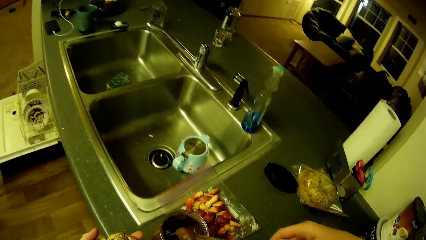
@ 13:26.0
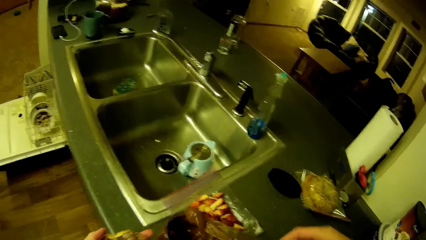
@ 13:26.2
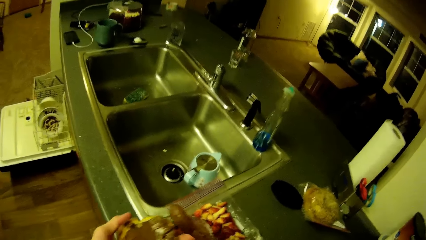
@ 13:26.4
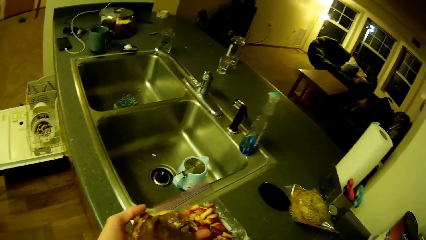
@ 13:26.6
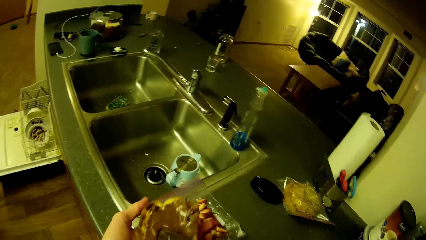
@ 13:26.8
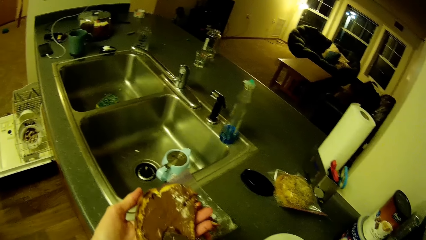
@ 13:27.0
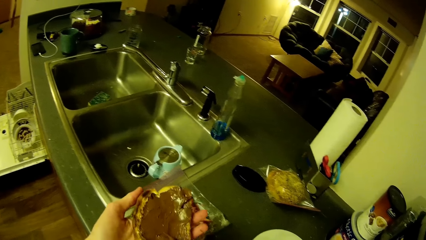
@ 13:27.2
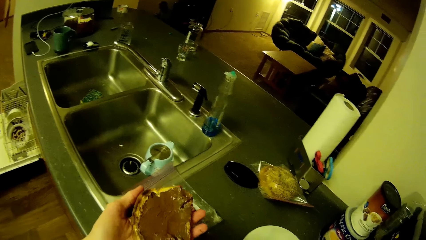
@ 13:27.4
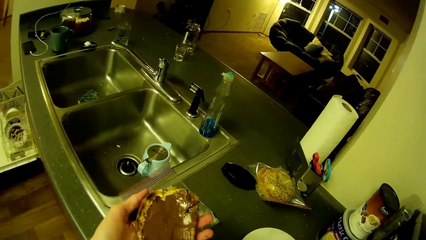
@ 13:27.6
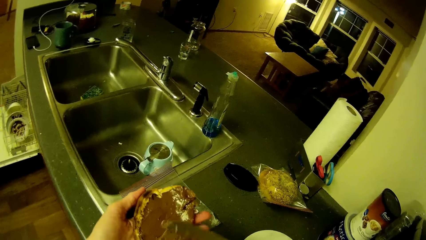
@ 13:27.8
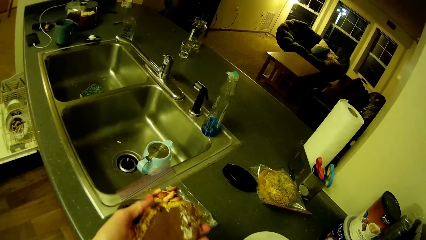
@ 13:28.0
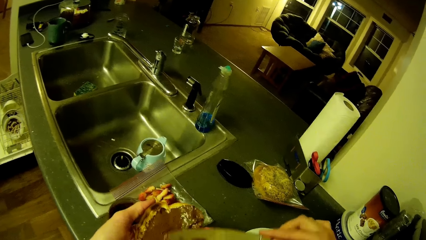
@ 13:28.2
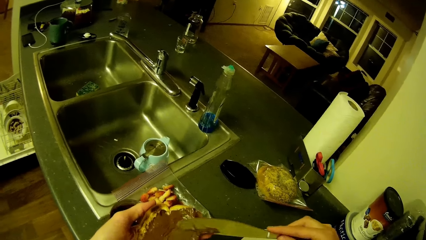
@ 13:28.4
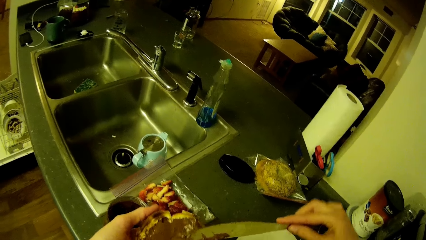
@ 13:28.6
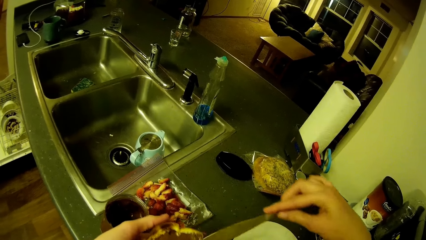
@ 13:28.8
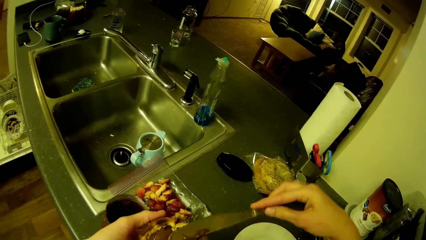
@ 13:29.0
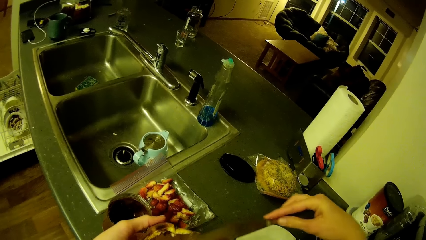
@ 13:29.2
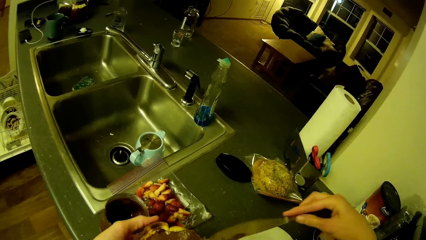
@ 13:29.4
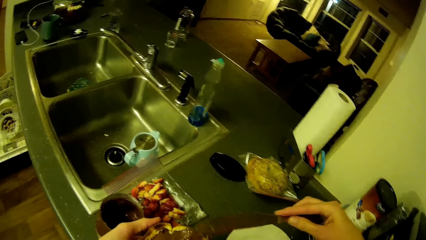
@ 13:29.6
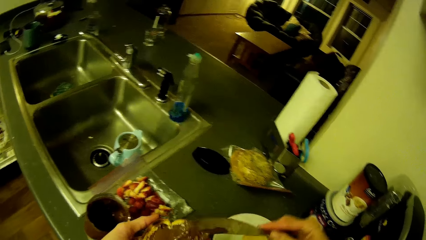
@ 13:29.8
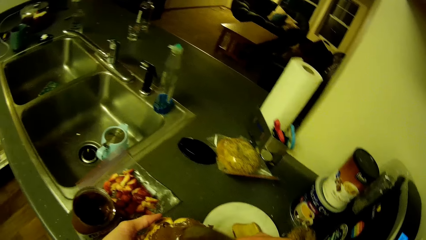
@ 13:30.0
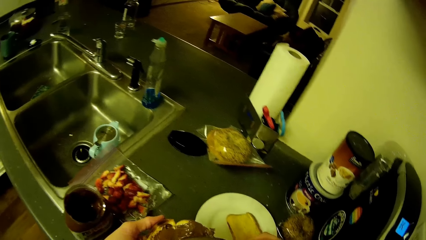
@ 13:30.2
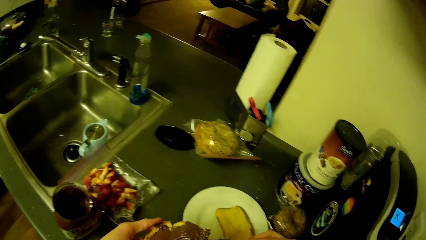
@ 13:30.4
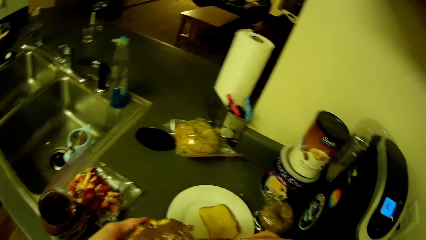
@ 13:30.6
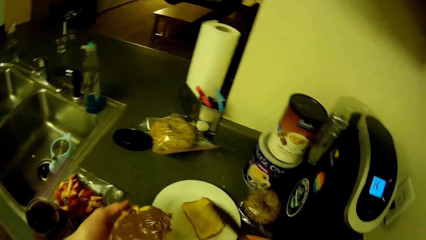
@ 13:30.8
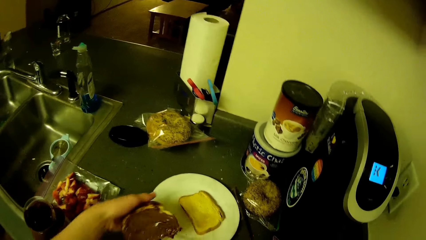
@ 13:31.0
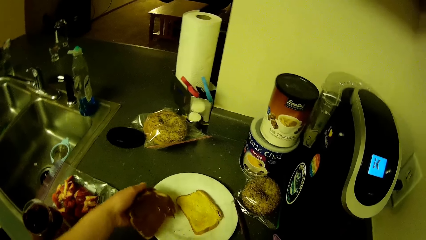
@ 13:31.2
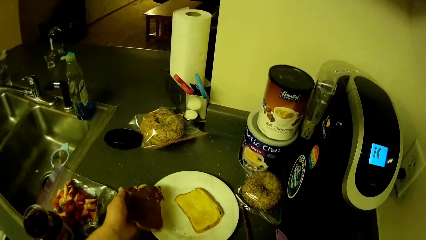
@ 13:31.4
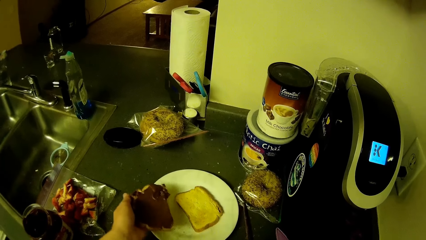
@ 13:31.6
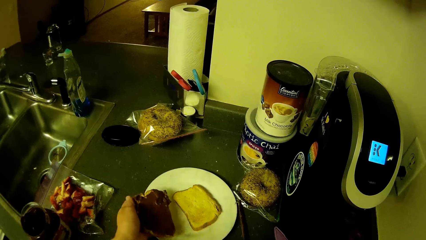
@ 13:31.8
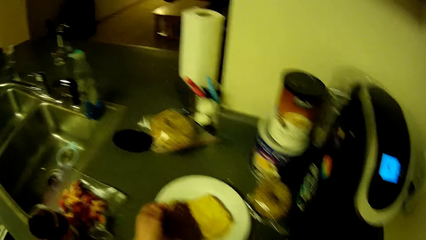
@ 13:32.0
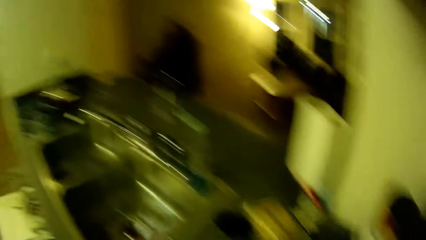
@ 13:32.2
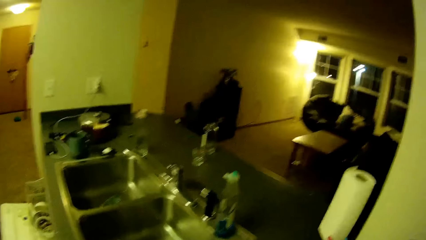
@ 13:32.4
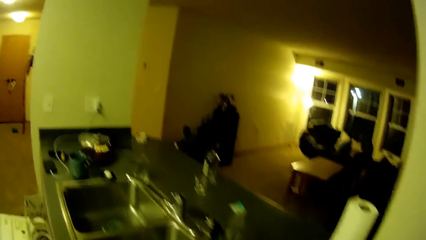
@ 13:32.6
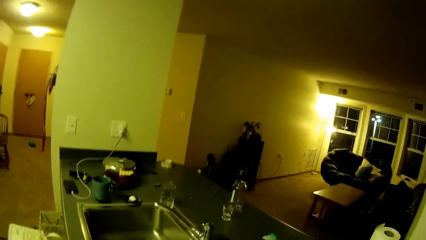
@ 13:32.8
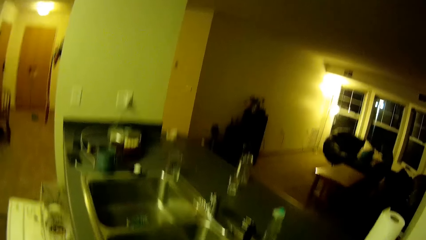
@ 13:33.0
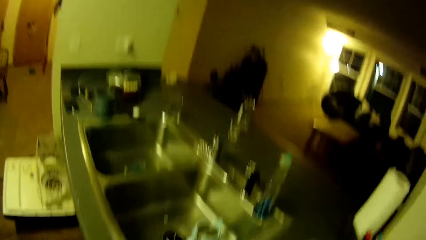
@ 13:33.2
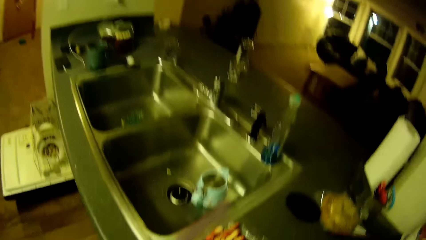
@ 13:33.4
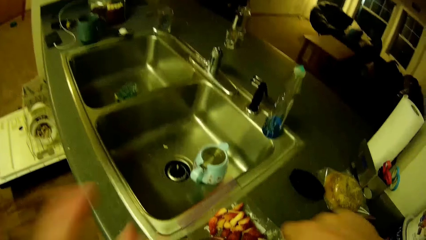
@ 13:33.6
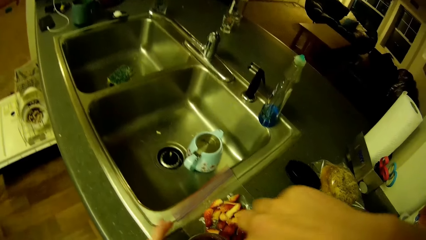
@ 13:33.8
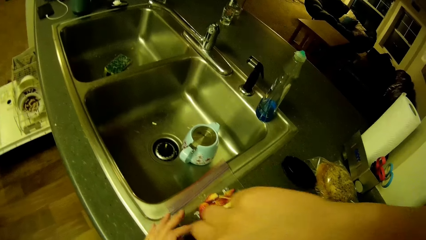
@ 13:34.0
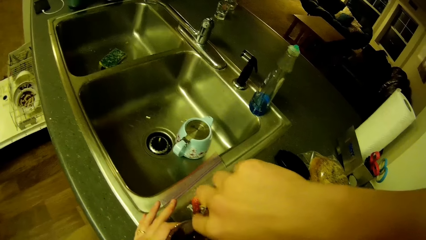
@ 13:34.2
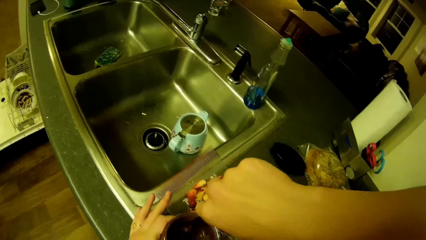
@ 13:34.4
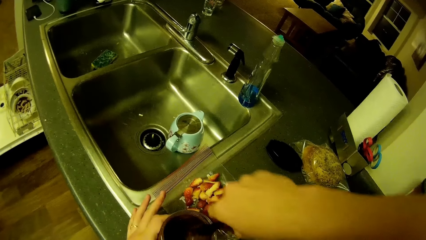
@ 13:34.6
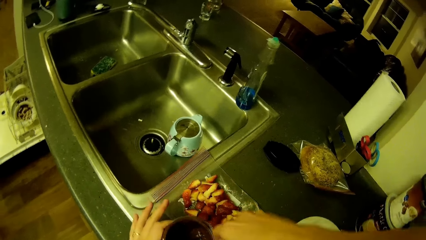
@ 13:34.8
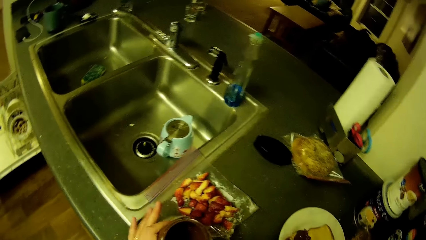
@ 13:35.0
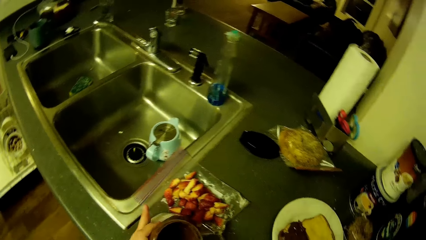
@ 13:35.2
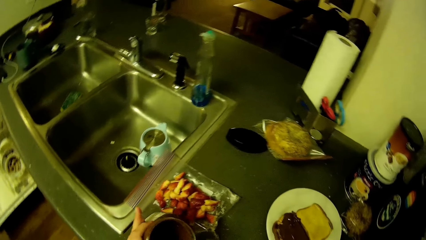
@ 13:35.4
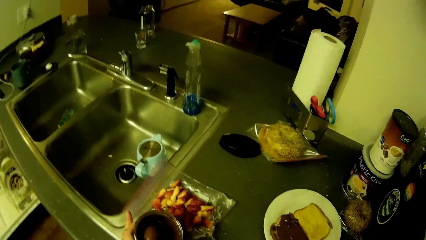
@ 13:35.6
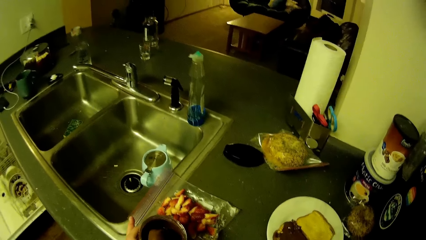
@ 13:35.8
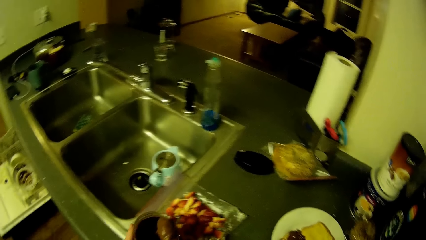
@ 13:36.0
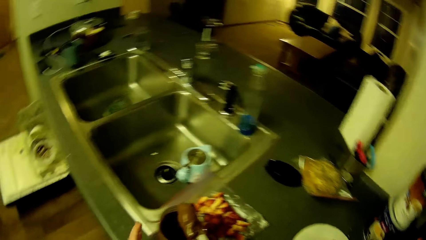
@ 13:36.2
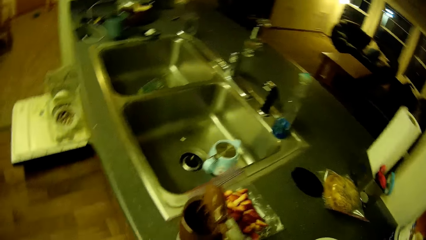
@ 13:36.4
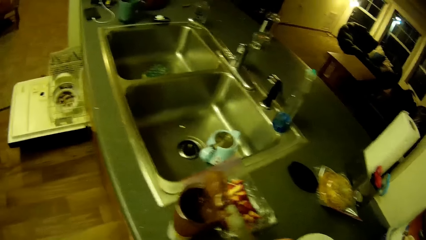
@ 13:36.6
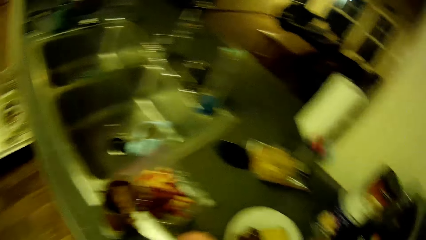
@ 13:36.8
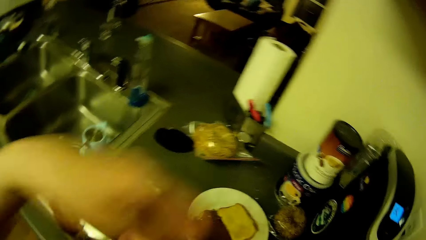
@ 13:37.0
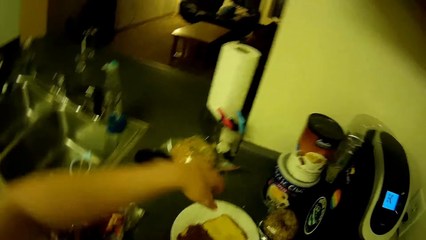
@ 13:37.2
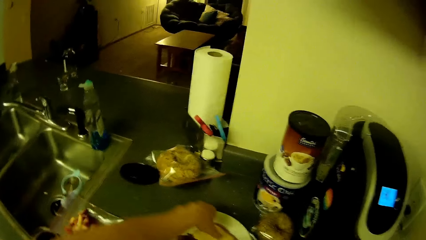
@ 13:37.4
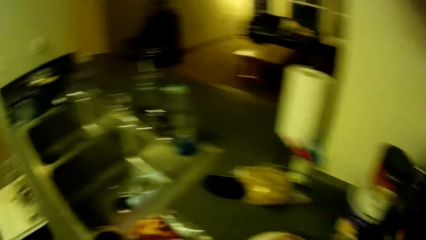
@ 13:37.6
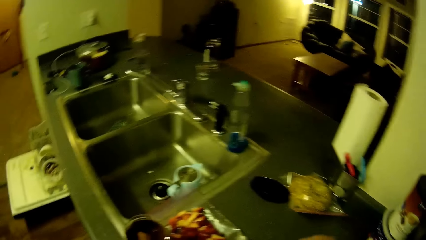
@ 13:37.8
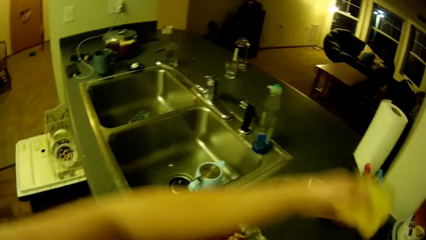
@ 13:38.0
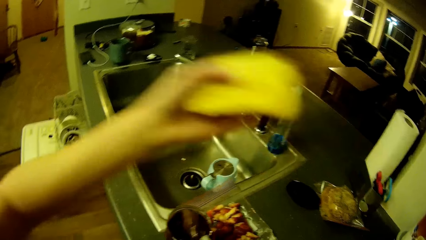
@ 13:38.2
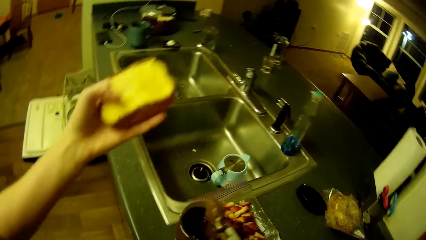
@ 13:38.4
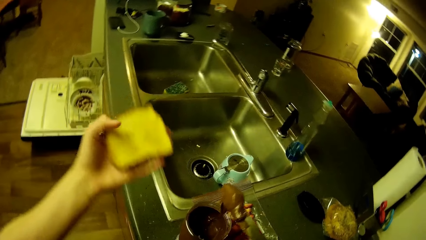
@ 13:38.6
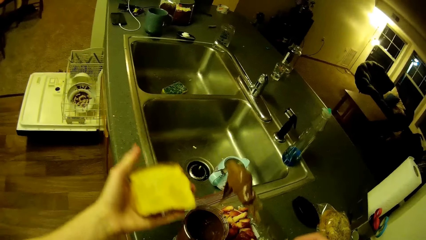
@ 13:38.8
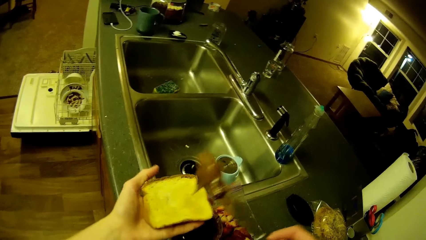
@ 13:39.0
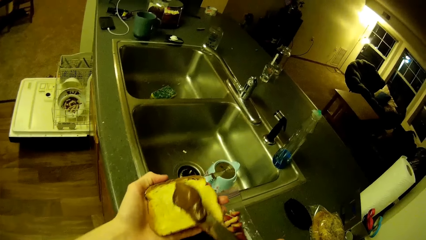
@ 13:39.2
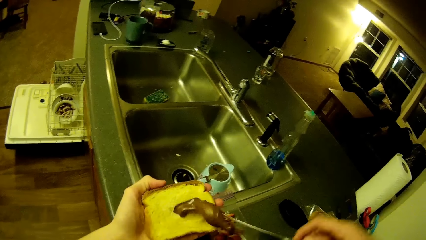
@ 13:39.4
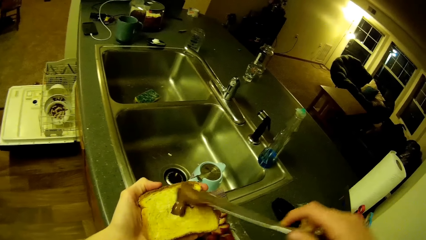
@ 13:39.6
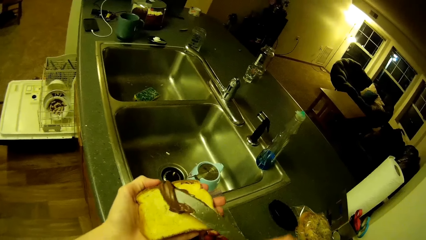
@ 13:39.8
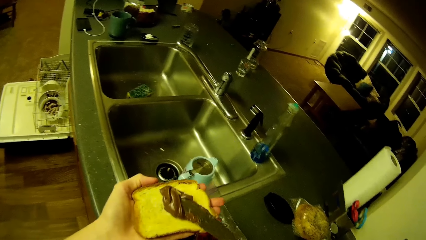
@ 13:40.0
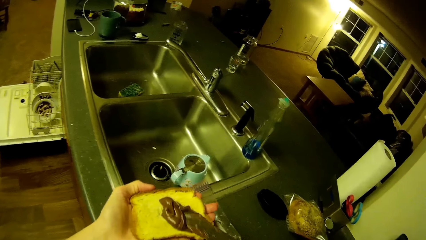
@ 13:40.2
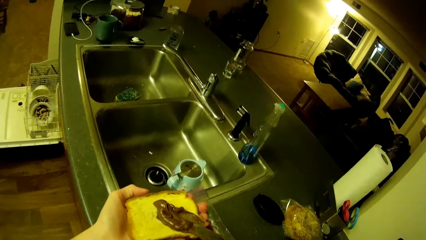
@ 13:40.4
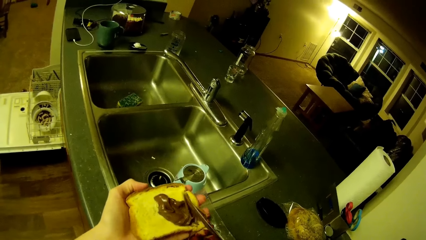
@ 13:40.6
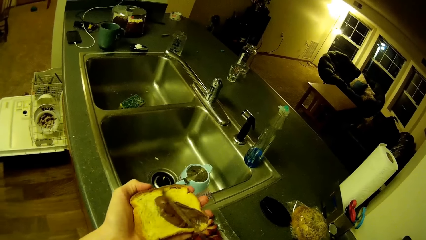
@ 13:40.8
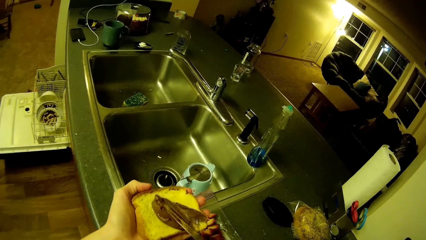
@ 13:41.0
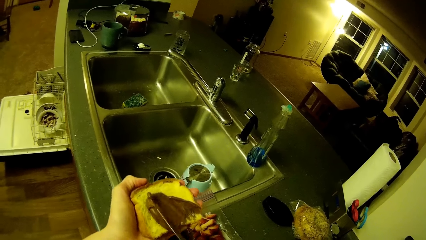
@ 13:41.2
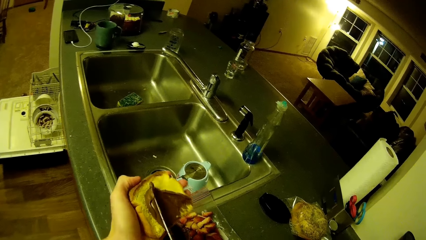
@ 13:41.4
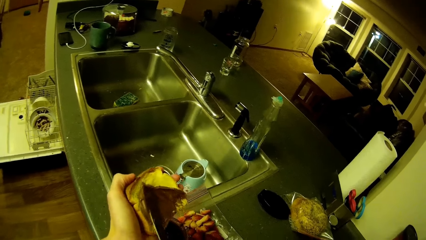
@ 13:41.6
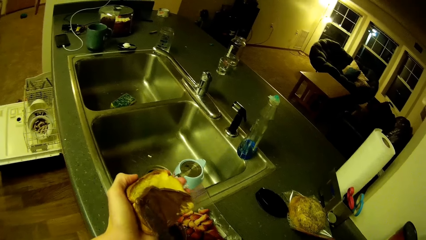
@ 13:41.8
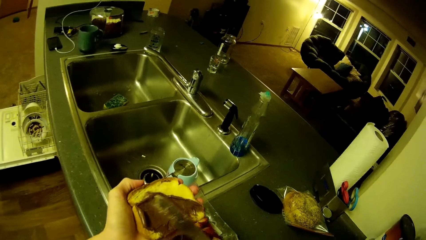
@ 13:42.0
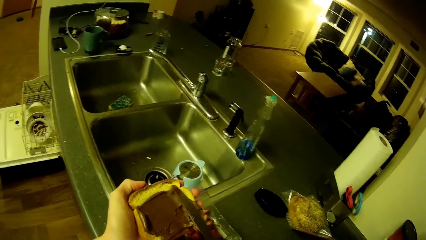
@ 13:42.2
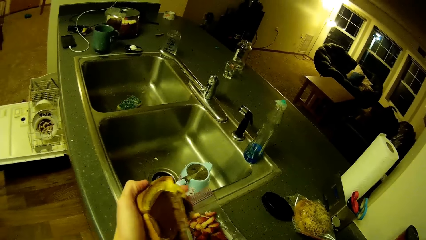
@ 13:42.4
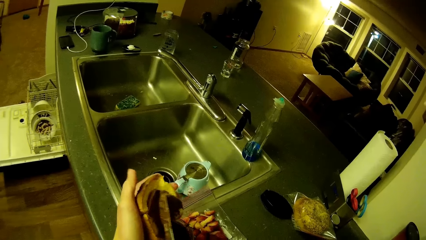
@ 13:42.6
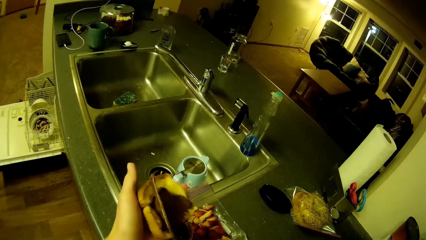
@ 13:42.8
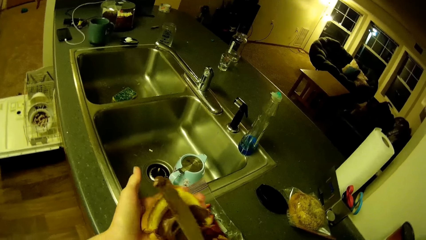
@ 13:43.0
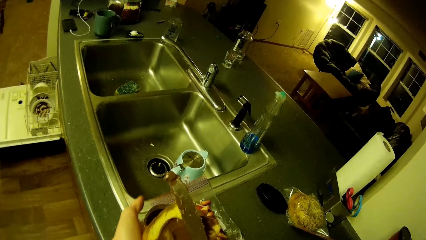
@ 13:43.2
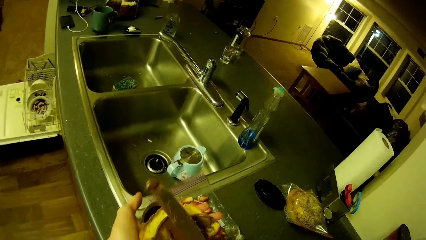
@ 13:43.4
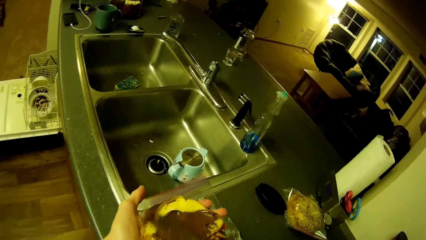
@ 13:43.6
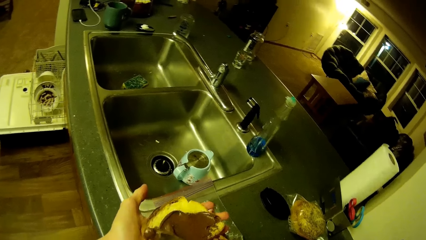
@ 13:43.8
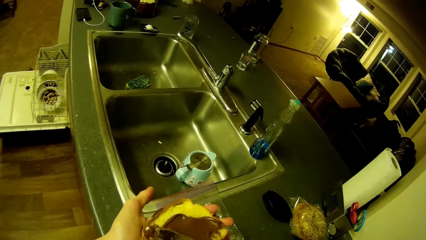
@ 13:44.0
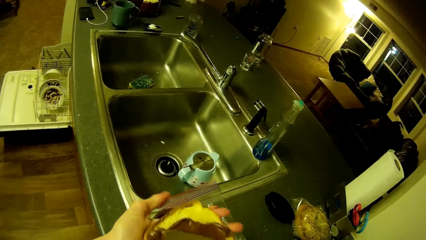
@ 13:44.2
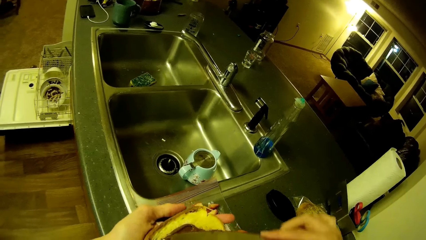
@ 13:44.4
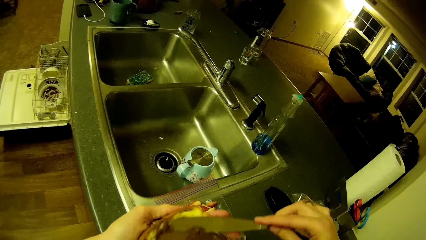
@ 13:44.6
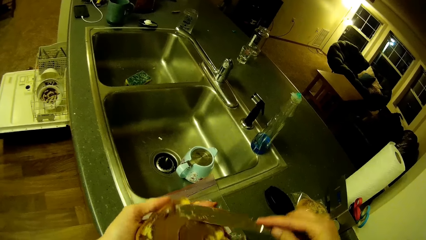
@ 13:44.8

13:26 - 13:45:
The camera wearer spreads peanut butter on the bread with the knife in her right hand. She drops the bread on the plate with her left hand. She holds the peanut butter container with her left hand and takes peanut butter from the container with the knife in her right hand. She picks the piece of bread from the plate with her left hand. She spreads peanut butter on the bread with the knife in her right hand.
